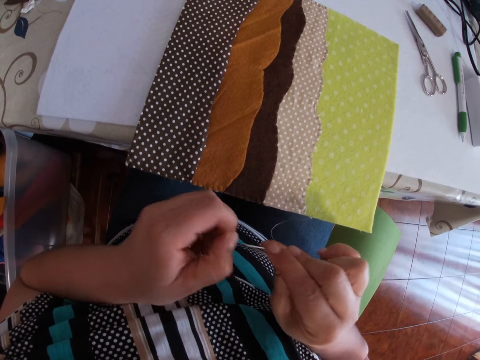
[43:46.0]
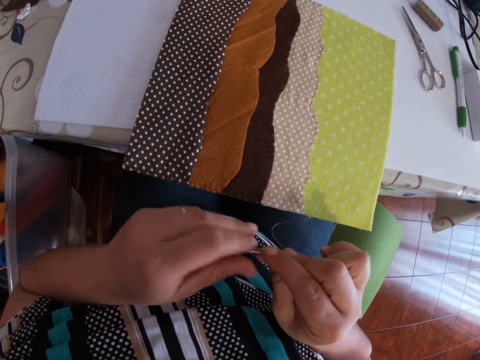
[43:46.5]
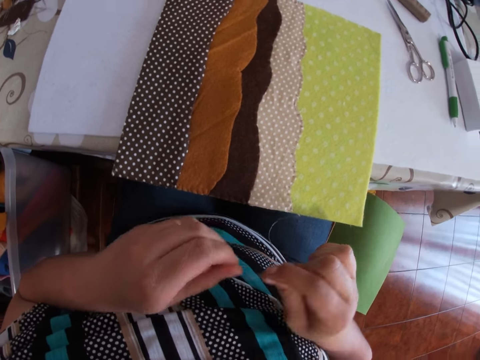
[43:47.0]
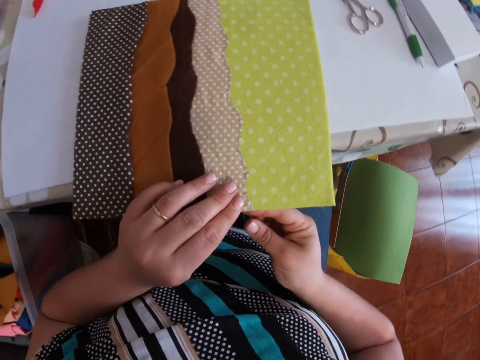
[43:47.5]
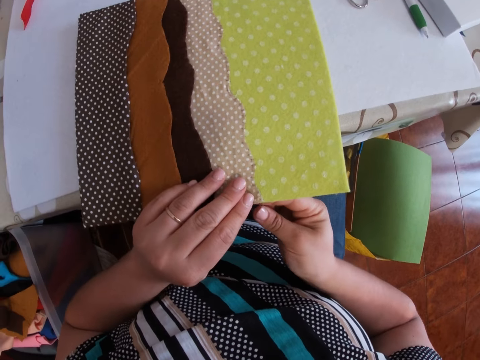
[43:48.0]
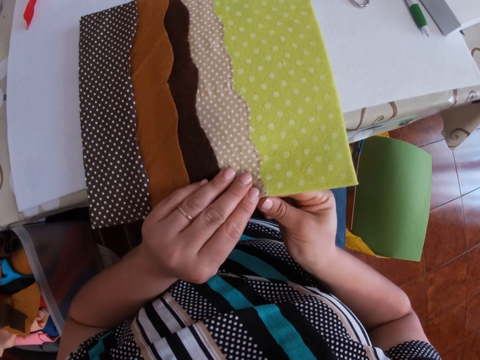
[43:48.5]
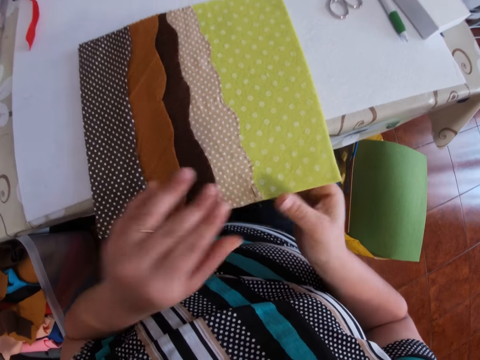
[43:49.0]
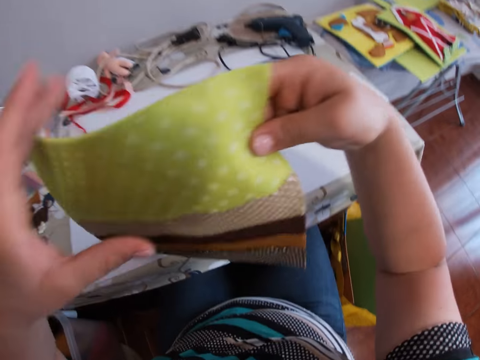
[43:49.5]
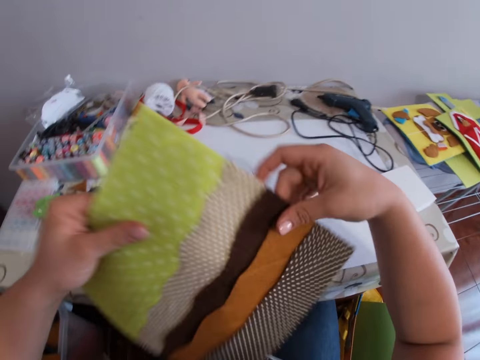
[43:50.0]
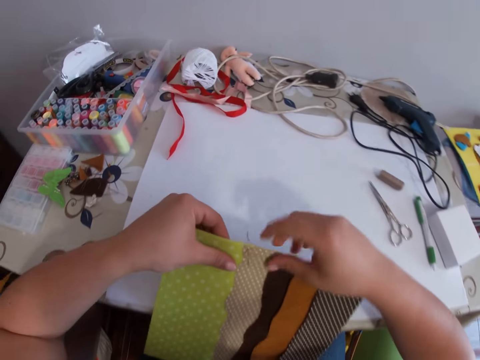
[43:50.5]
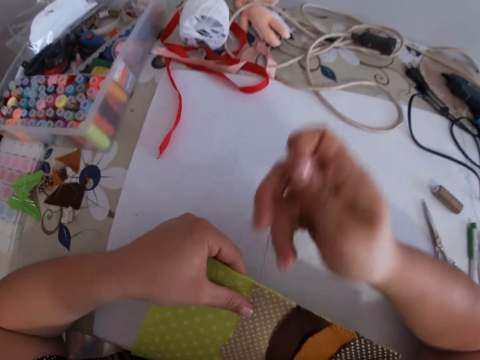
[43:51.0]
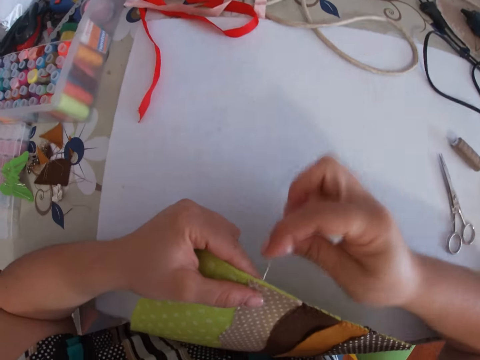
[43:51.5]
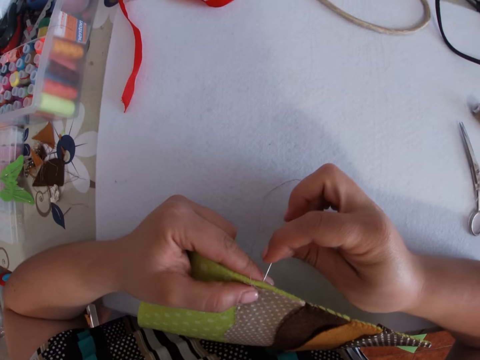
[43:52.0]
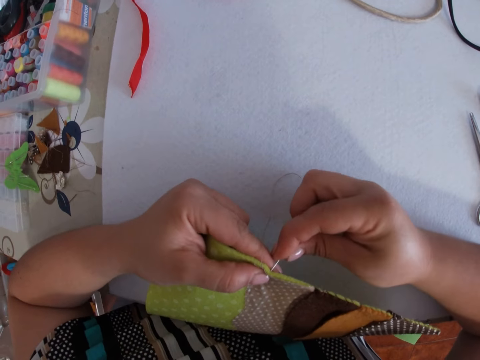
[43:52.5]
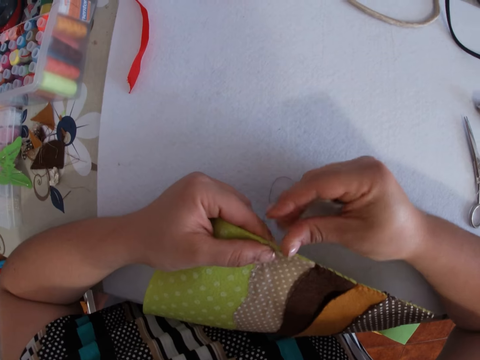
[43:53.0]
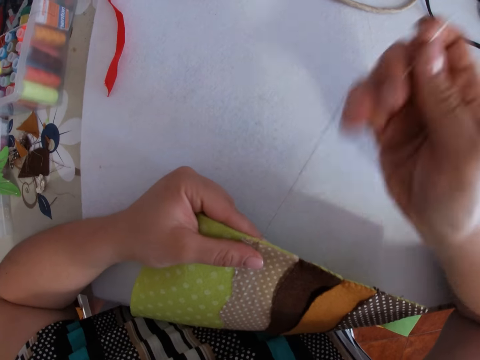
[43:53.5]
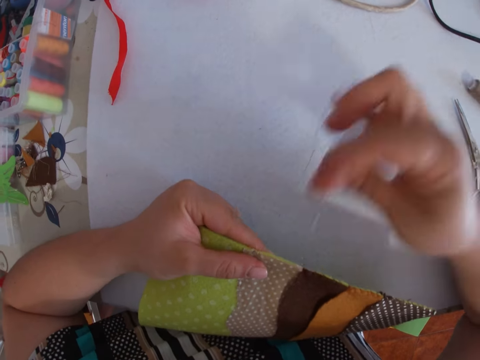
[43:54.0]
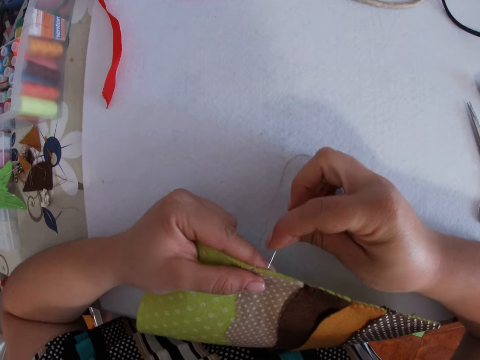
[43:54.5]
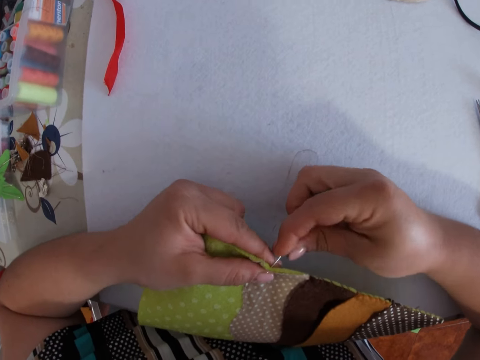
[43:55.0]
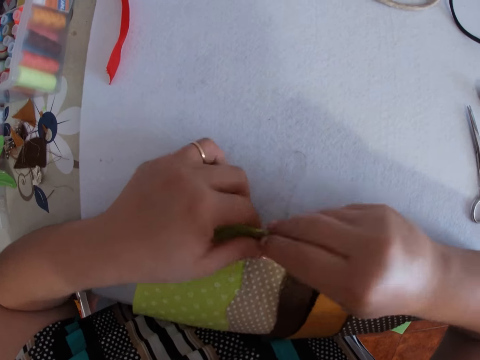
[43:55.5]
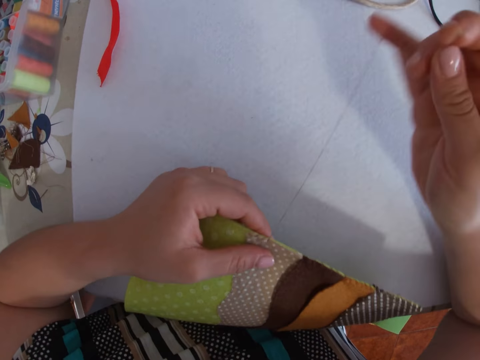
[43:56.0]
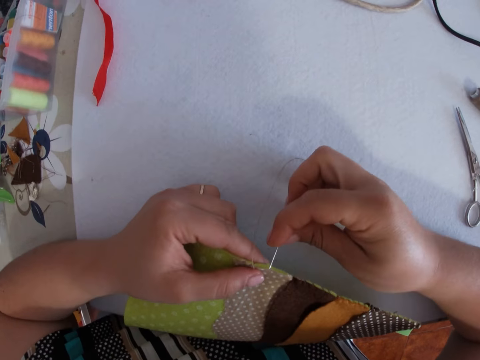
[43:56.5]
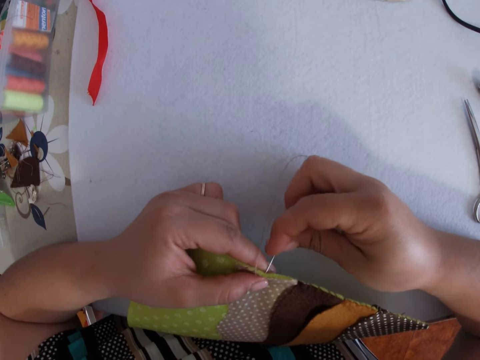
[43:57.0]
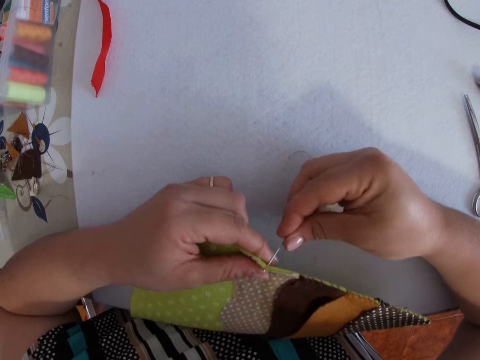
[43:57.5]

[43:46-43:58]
The camera wearer holds the patched fabrics with her left hand. She sews the fabrics together with the threaded needle in her right hand. She adjusts the patched fabrics with her hands. She lifts a piece of fabric up. She sews the fabrics together with the threaded needle in her right hand.

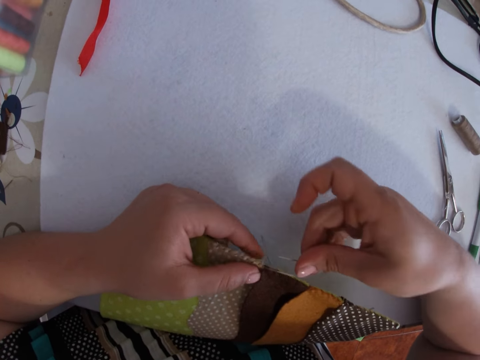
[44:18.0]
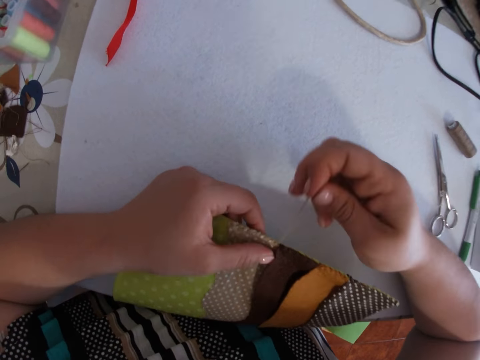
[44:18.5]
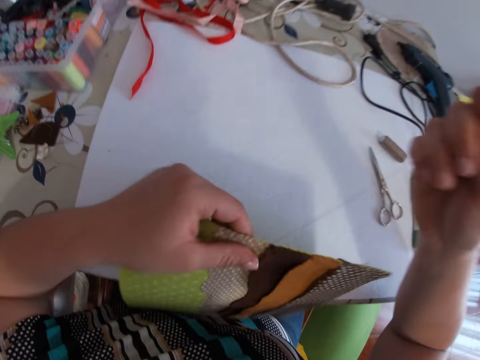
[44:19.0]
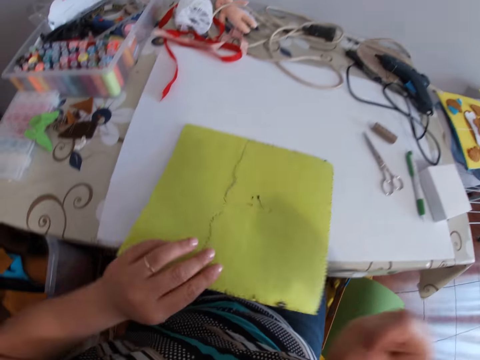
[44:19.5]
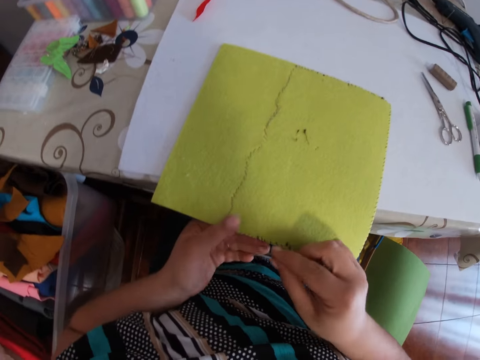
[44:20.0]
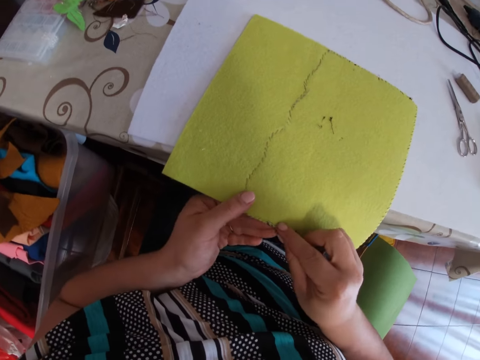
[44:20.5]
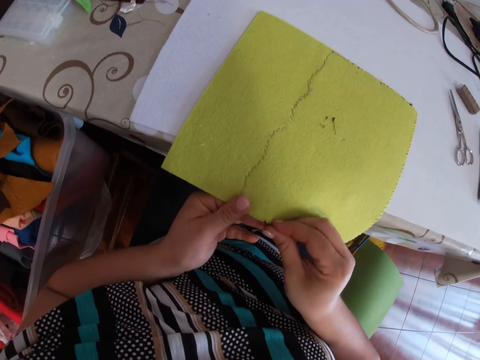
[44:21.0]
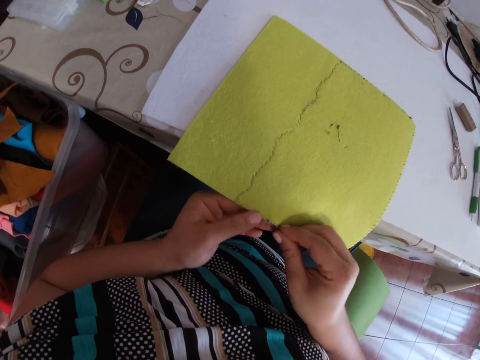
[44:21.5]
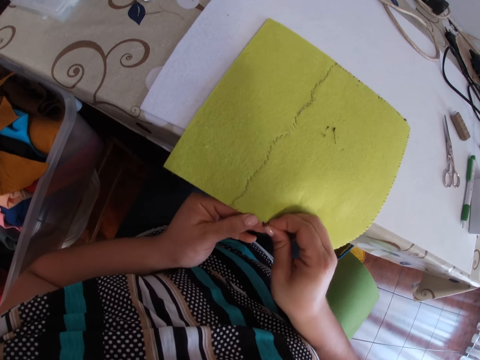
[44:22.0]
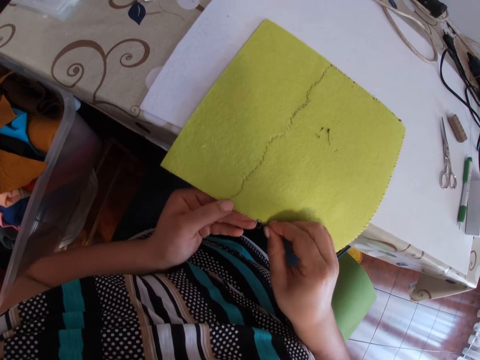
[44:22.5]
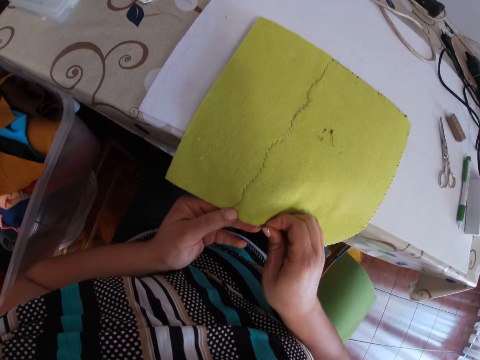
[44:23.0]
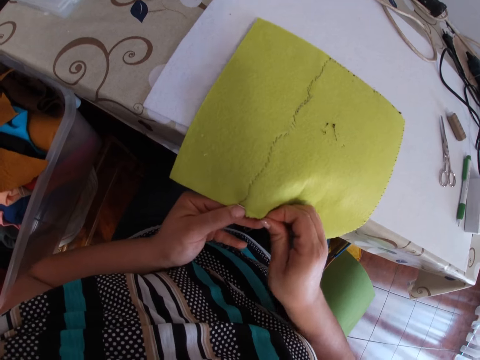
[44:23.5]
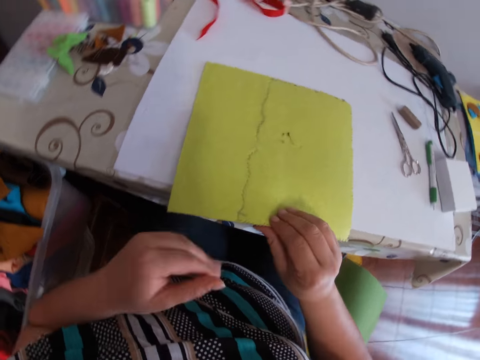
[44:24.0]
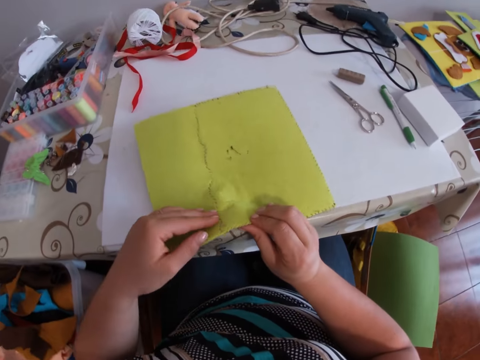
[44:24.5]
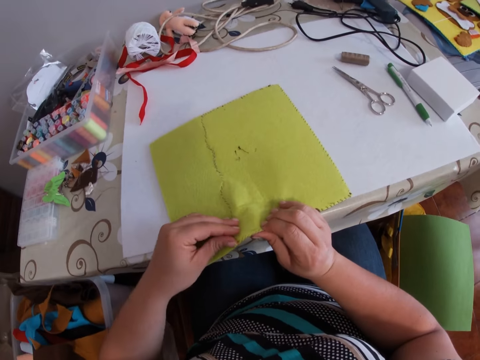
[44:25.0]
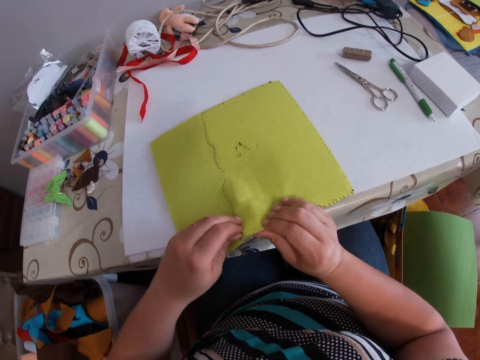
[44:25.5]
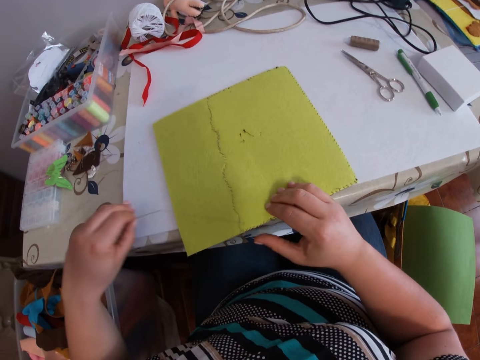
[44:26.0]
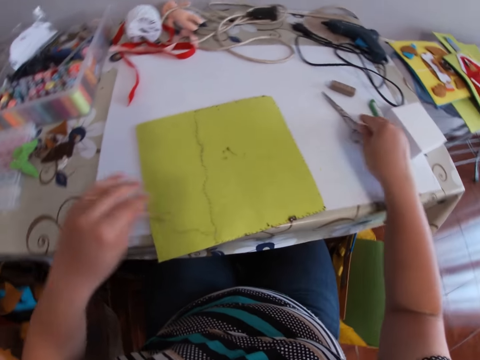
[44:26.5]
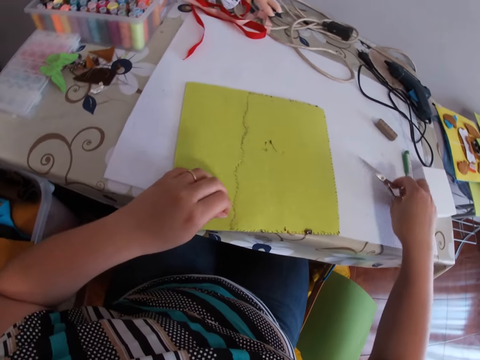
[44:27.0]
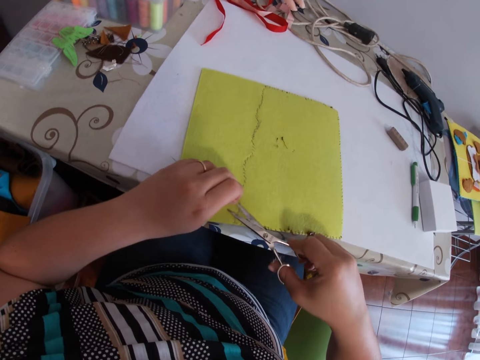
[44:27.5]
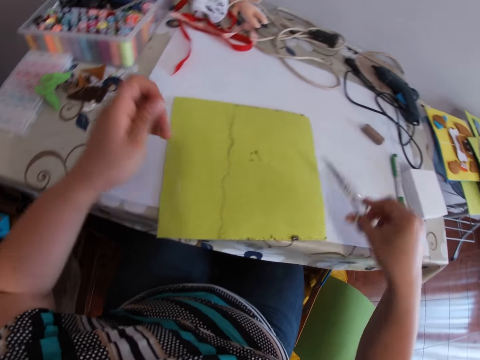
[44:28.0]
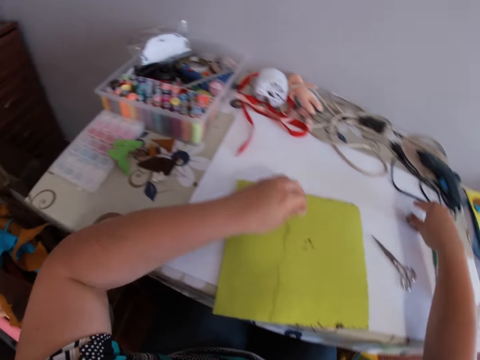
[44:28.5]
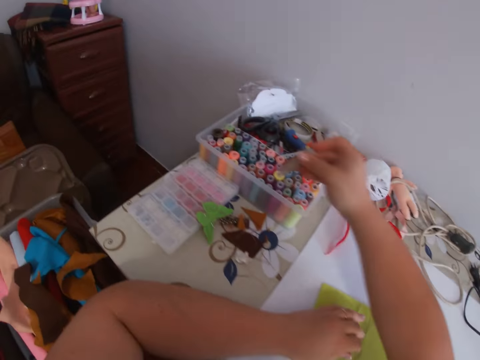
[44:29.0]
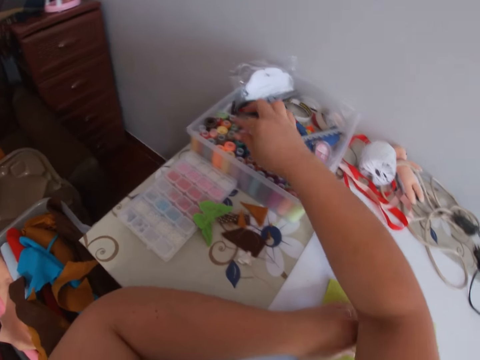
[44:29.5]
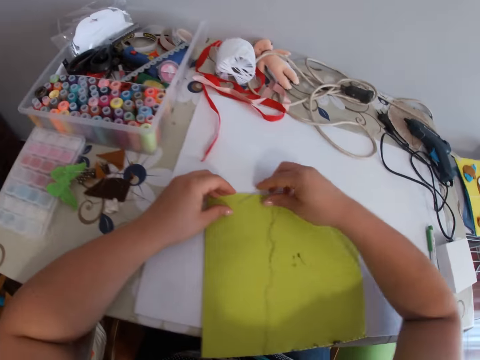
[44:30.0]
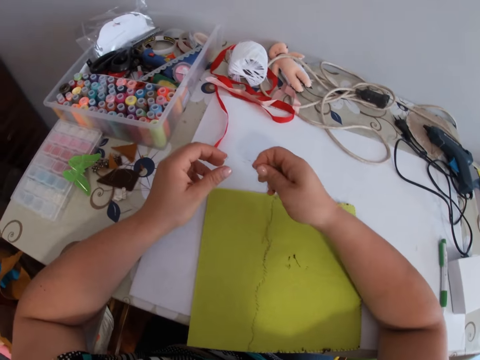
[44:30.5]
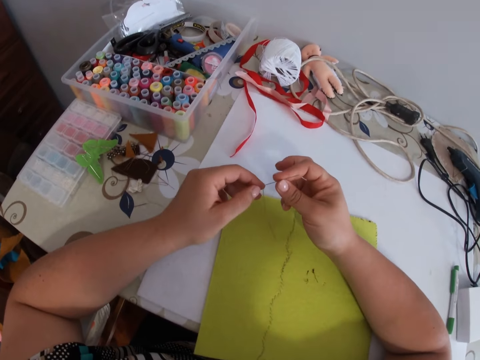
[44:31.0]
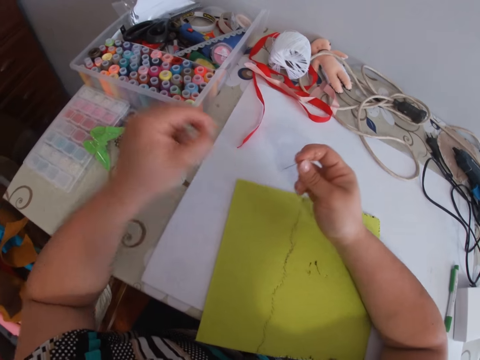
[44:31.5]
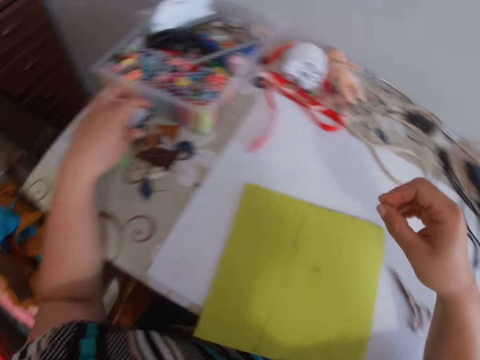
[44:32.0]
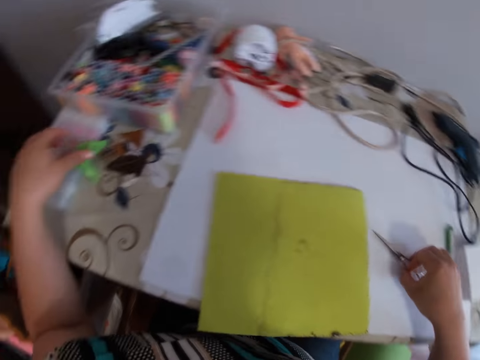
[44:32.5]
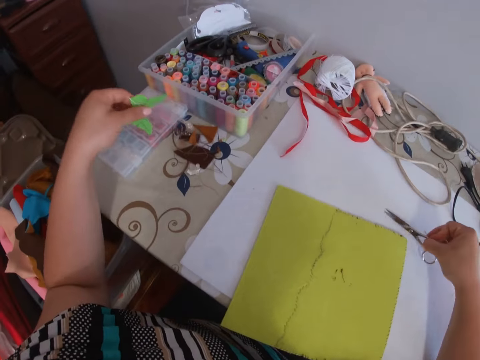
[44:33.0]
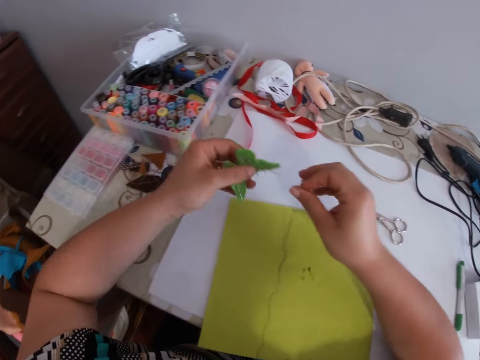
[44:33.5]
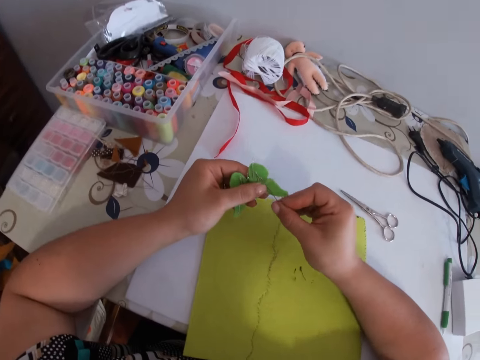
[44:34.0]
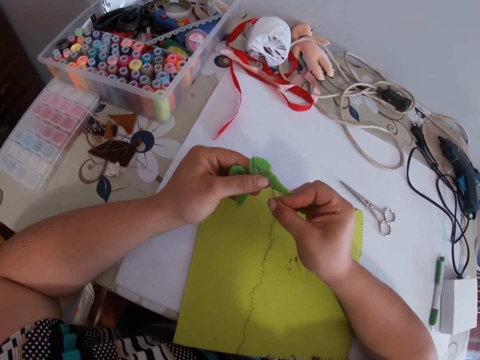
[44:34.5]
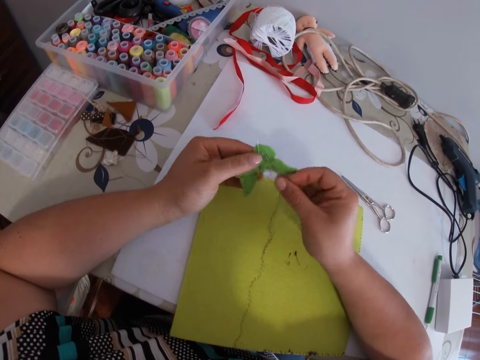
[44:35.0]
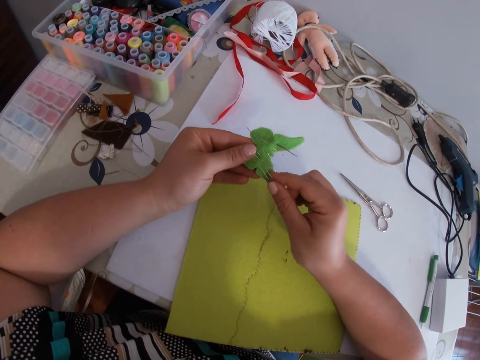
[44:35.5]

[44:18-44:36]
The camera wearer turns a piece of fabric to the other side. She sews the piece of fabric with a sewing needle. She takes the scissors on the table. She cuts the thread from the patched fabrics with the scissors in her right hand. She places the scissors in her right hand on the table. She picks up a thread roll from the table with her right hand. She drops the threaded needle in her right hand on the foam board. She puts the thread in the thread box with her right hand. She picks up the threaded needle from the foam board with her right hand. She removes thread from the needle with her left hand. She holds the needle in her right hand. She moves the scissors on the table with her right hand. She picks up a pin cushion from a container placed on the table with her left hand. She puts the sewing needle in leaf refills.
